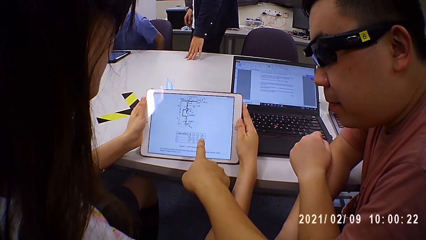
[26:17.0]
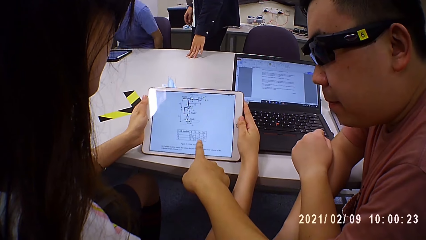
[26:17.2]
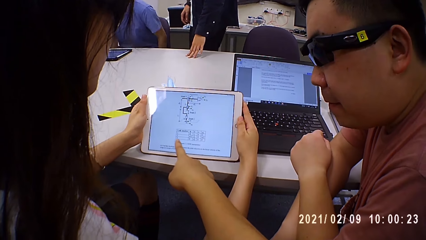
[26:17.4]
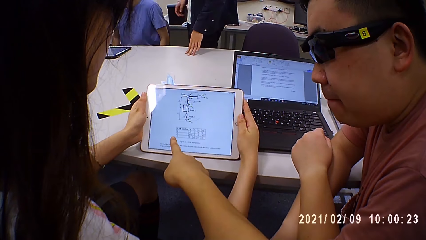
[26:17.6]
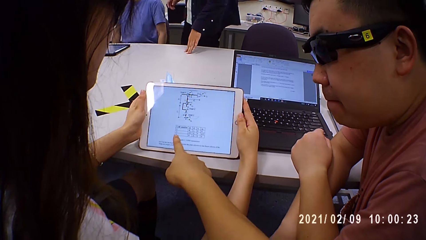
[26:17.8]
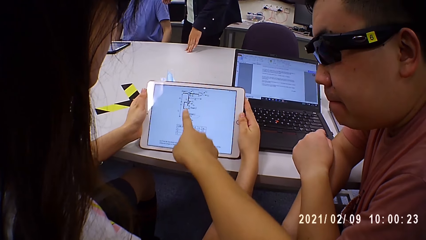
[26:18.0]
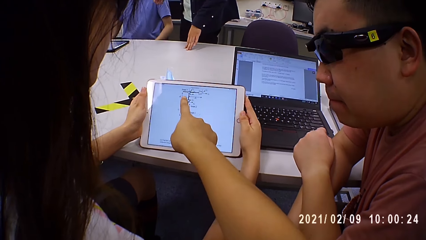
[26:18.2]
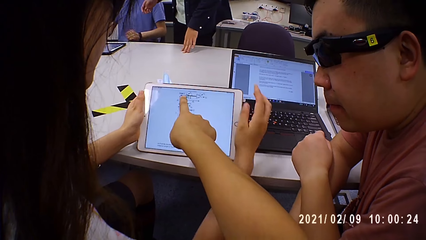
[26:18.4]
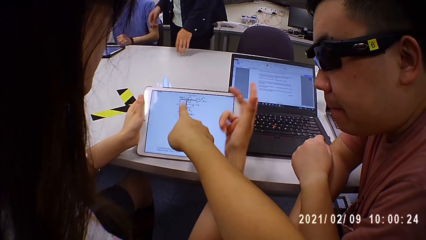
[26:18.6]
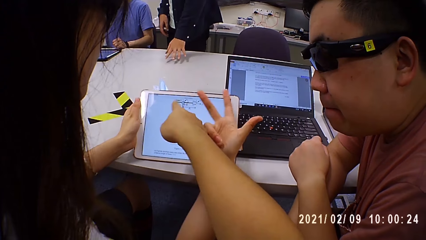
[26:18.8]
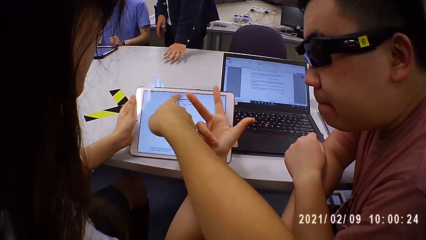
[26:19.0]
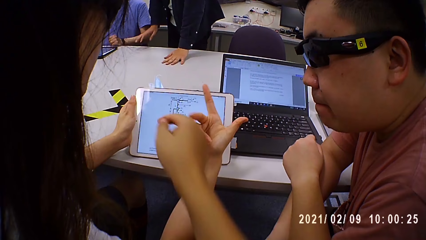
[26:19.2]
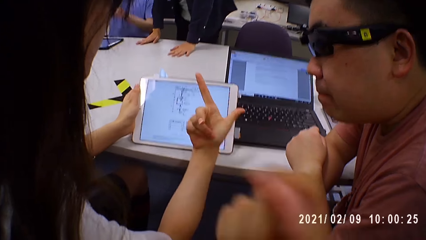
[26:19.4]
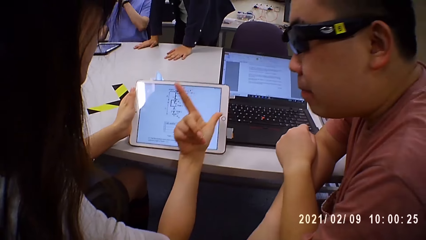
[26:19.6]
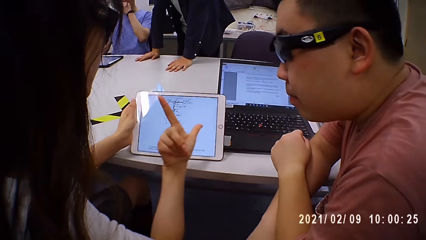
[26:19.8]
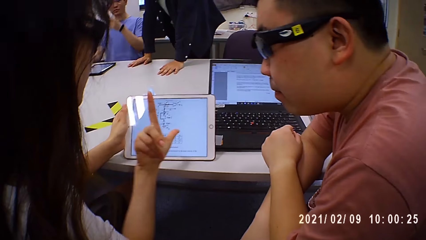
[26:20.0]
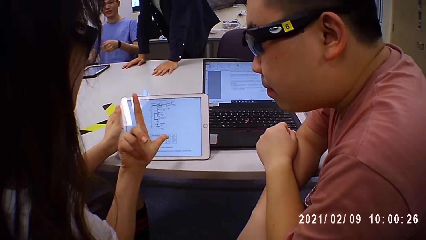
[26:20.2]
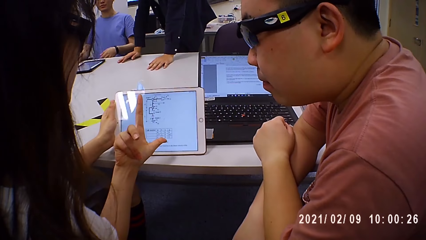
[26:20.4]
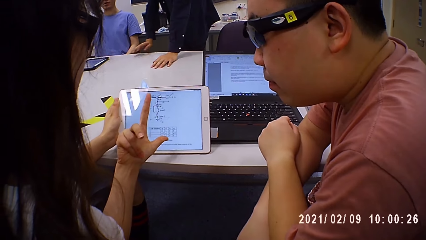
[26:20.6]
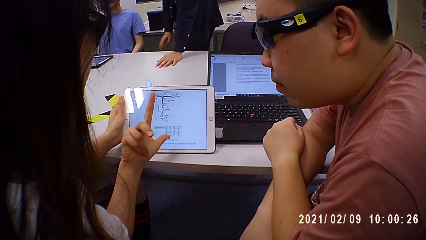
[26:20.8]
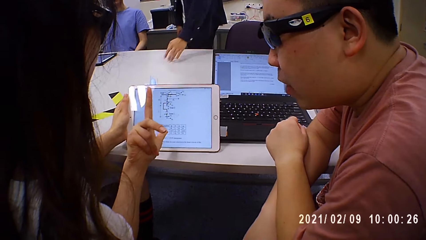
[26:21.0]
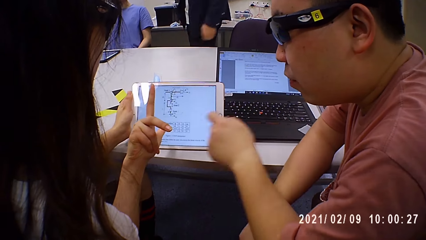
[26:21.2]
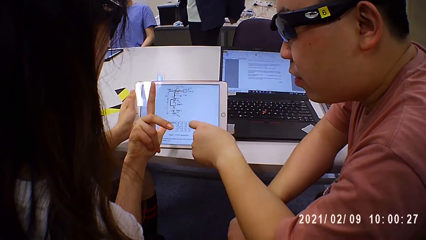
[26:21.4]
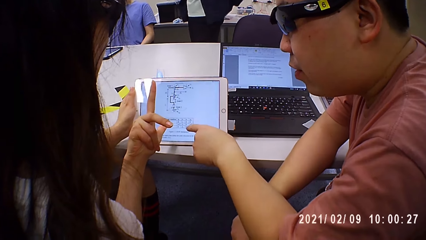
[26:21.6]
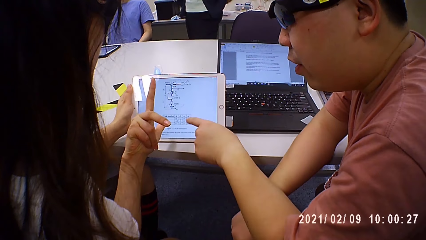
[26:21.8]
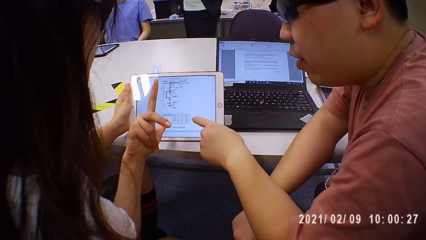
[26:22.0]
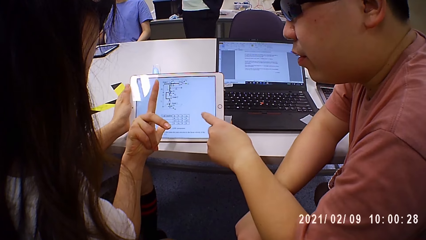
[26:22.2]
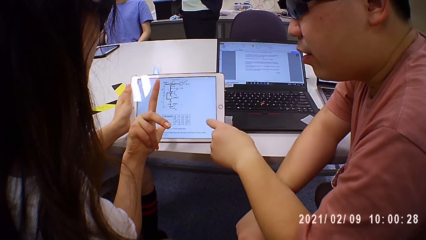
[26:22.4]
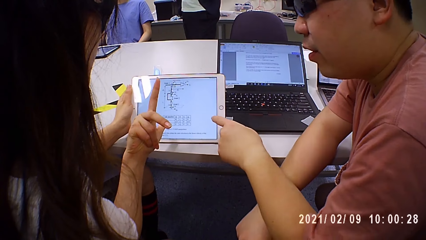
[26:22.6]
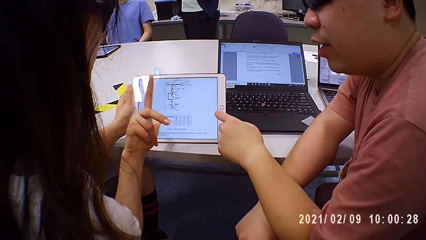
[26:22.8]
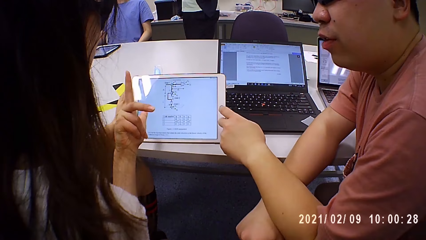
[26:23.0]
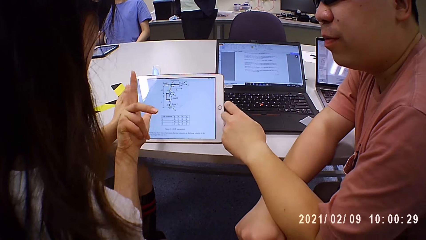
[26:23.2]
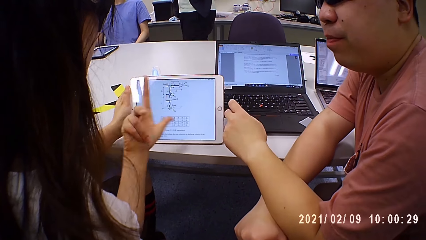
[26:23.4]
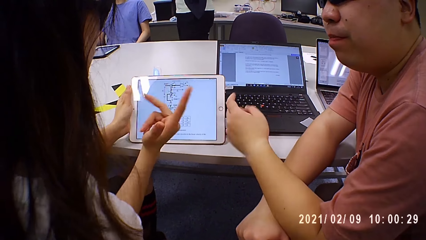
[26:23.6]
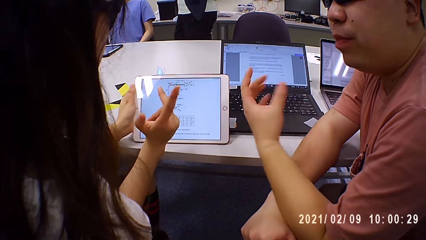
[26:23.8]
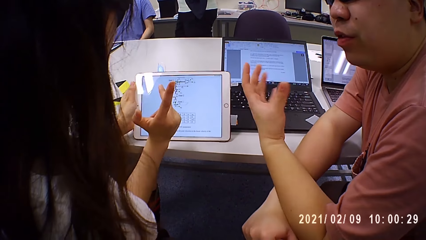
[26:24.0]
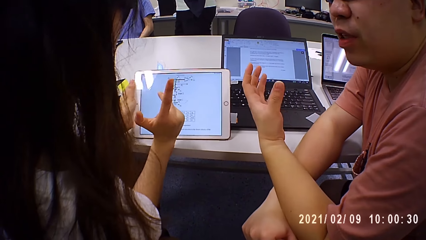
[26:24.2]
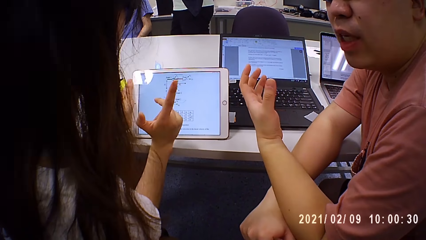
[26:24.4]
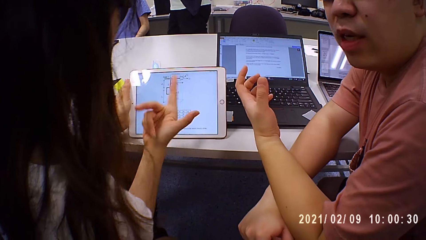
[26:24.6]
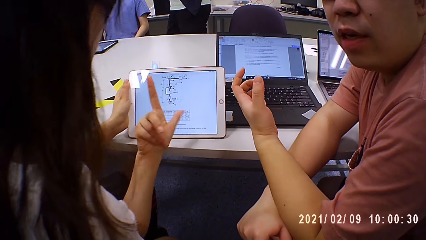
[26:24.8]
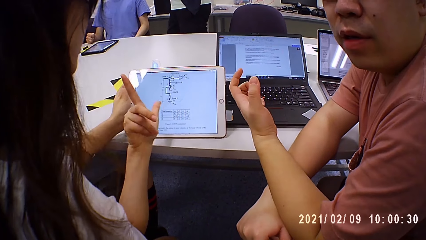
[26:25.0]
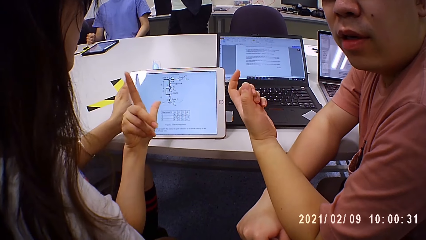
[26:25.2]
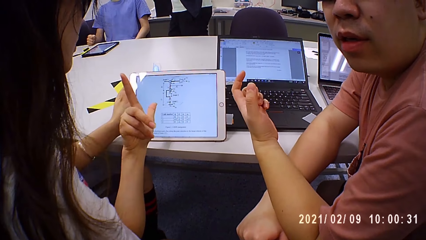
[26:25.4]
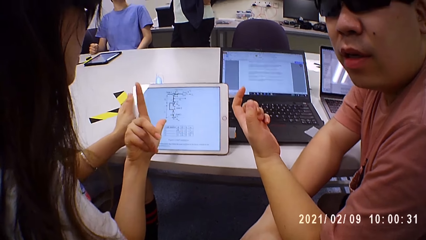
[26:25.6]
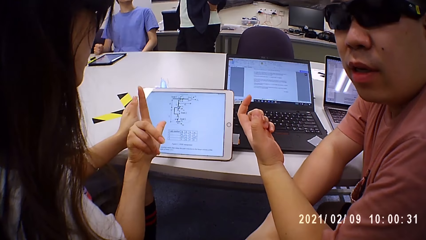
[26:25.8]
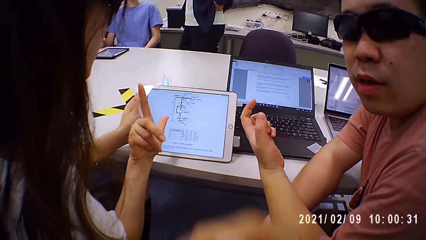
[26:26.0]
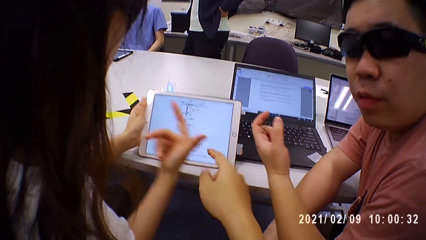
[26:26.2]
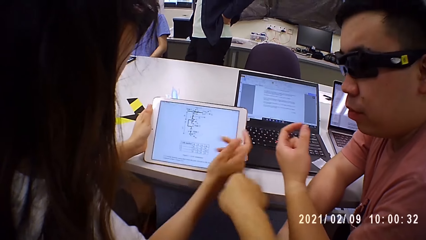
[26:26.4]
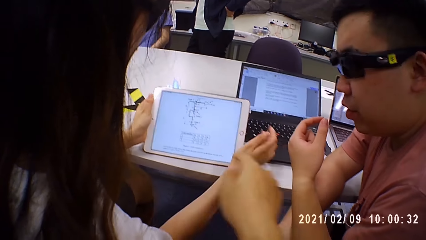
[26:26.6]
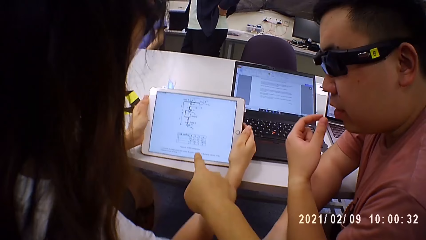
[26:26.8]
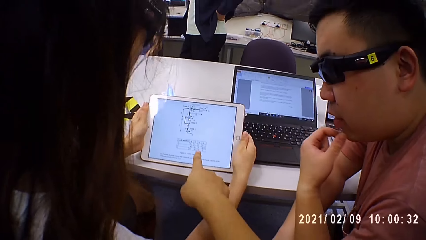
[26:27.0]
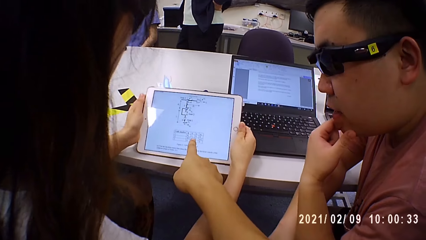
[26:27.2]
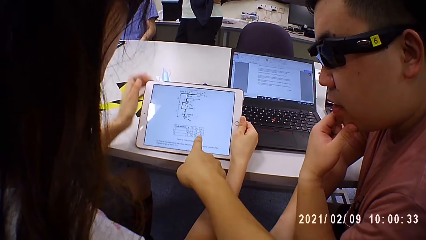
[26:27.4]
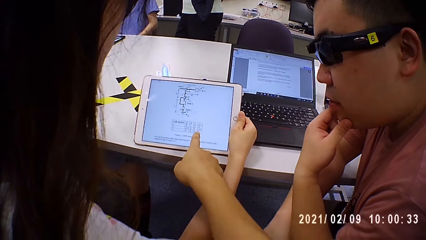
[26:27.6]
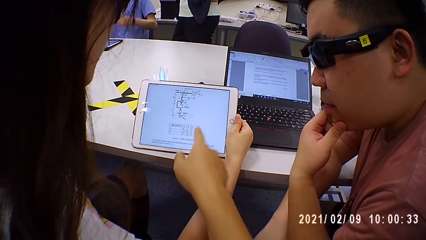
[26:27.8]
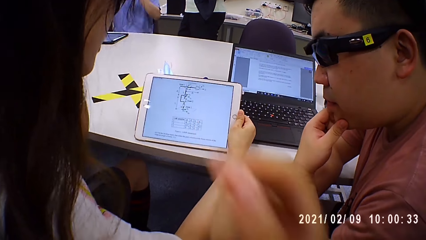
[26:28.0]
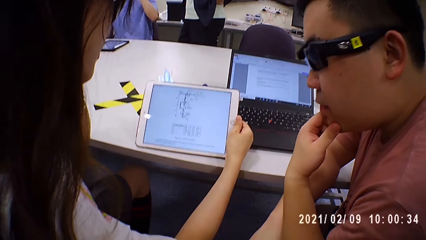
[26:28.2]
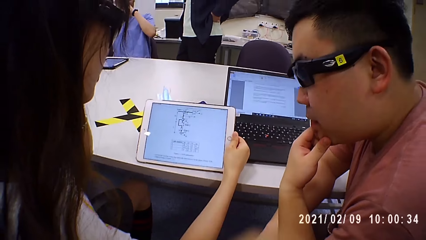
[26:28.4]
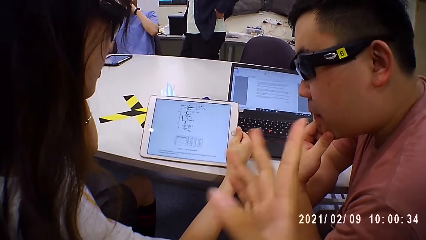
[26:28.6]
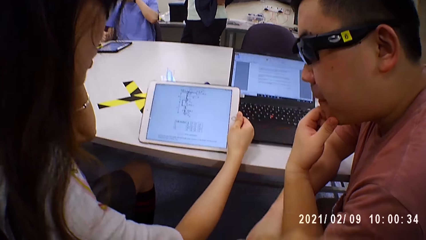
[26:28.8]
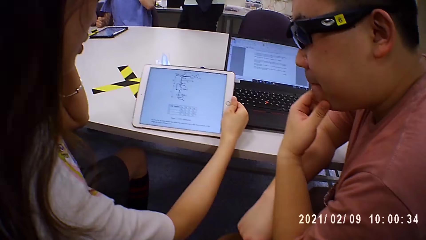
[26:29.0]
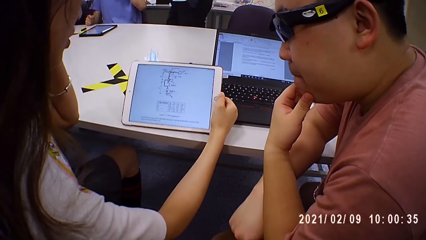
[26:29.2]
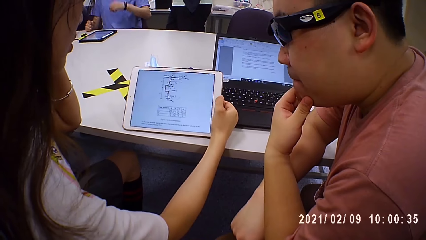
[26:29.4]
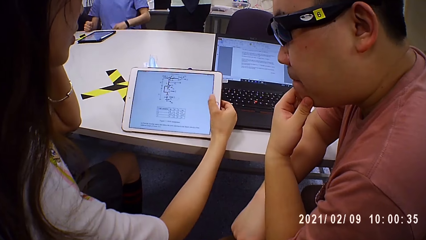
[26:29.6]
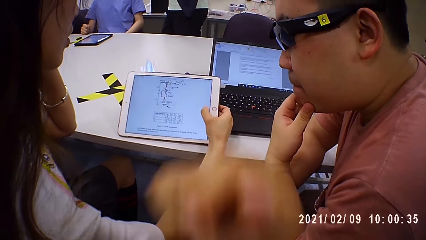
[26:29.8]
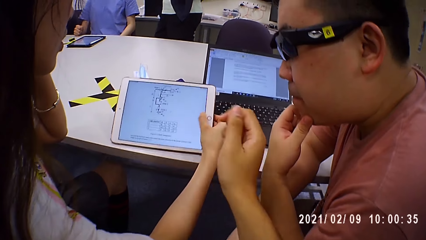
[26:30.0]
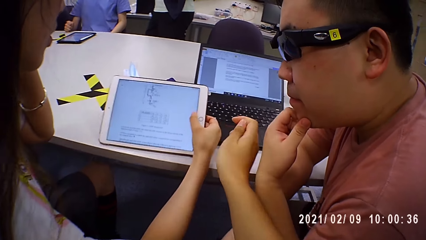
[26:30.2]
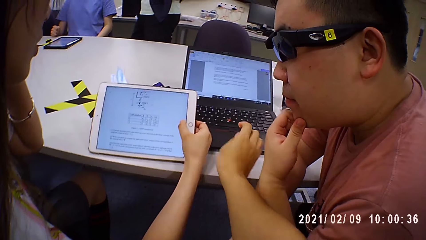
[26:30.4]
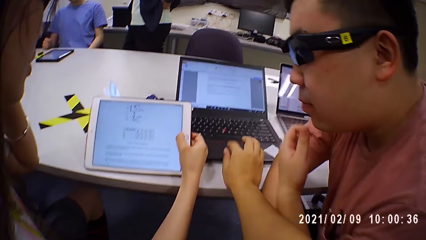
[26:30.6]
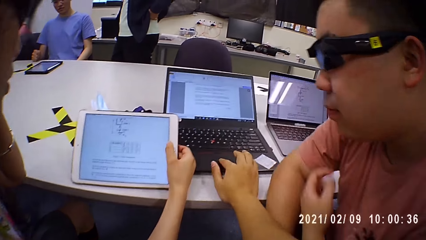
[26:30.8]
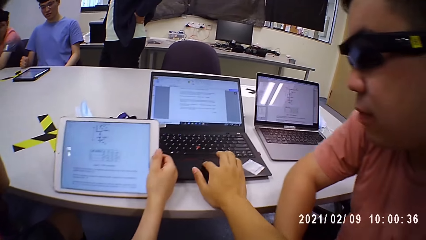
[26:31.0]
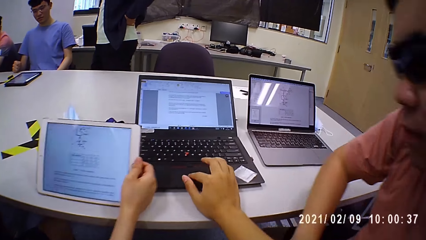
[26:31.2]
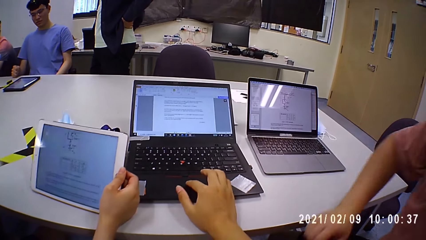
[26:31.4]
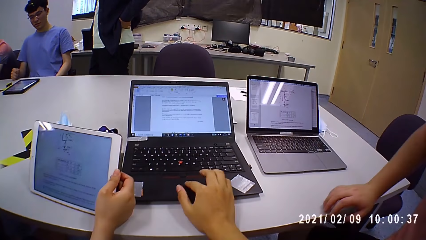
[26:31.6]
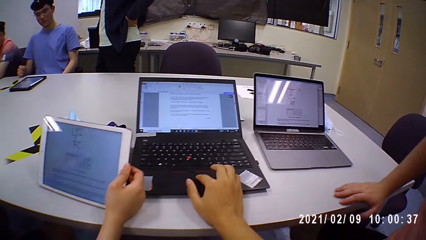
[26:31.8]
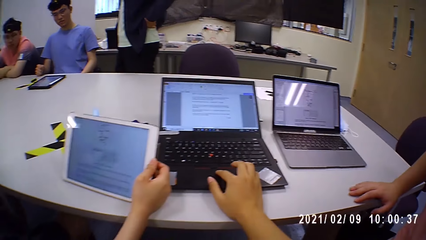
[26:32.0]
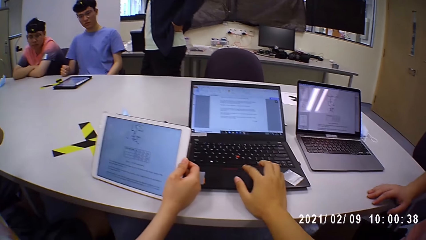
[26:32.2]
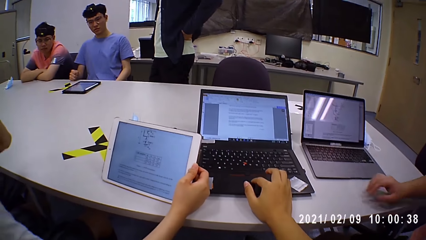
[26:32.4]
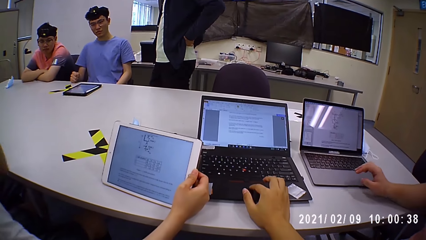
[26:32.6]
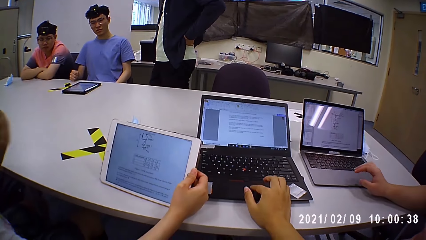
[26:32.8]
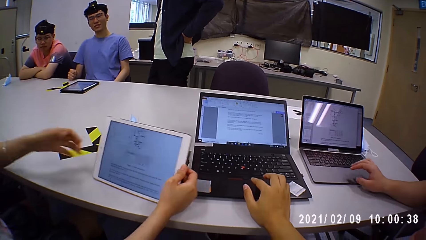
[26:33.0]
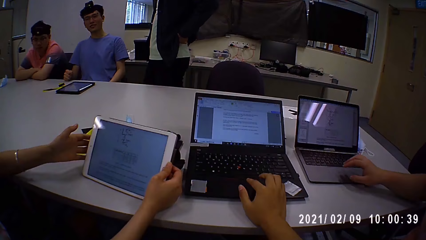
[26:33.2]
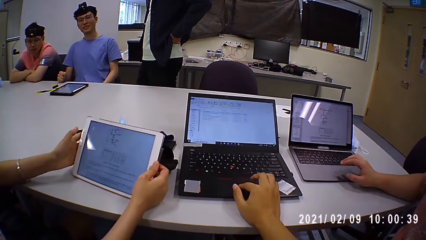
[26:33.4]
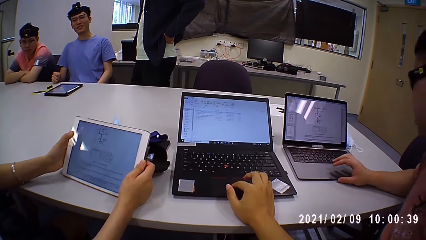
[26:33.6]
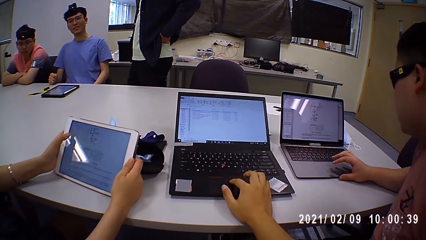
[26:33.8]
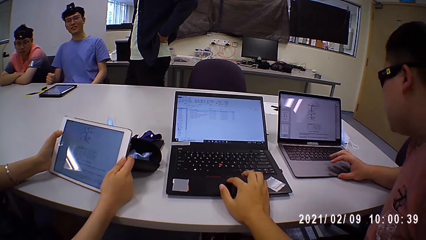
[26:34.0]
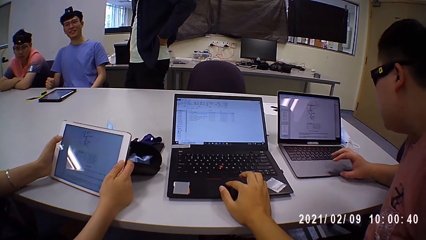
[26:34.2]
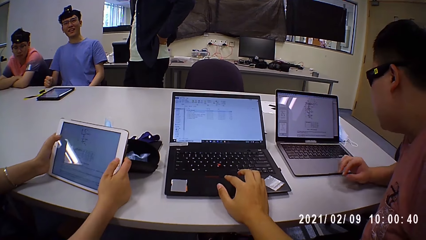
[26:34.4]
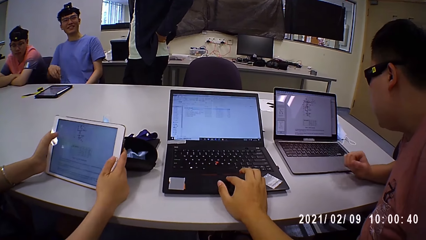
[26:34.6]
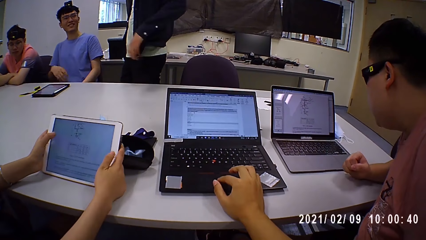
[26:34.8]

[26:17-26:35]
A person folds fingers. A man converses with the camera wearer. Another person points at the iPad. A woman passes the iPad from her left hand to her right hand. The camera wearer converses with the man. The woman touches her hair with her left hand. The camera wearer operates the laptop on the table with his right hand. The woman holds the iPad with both hands.
